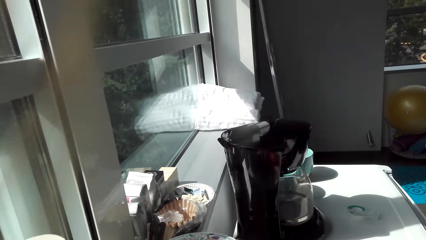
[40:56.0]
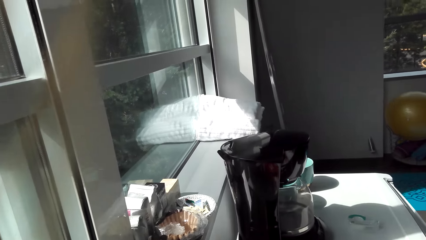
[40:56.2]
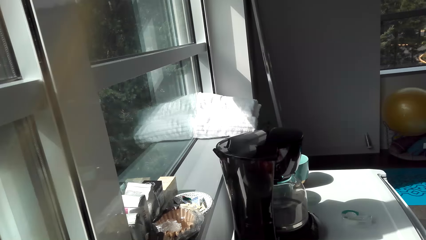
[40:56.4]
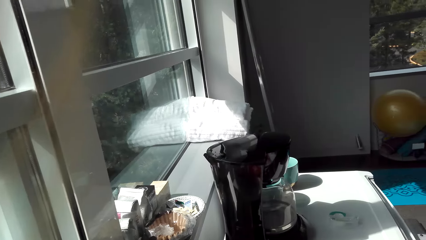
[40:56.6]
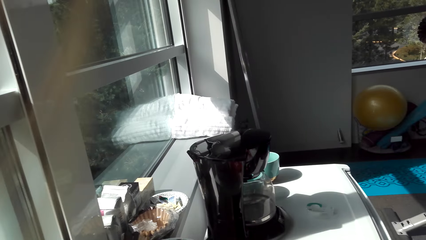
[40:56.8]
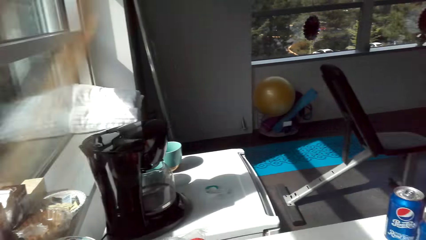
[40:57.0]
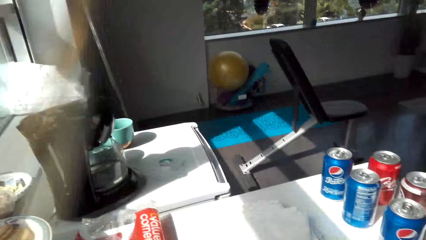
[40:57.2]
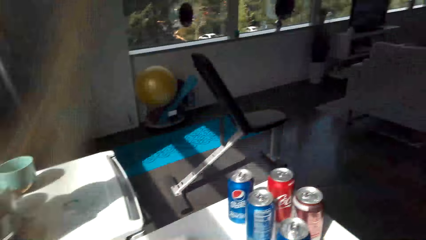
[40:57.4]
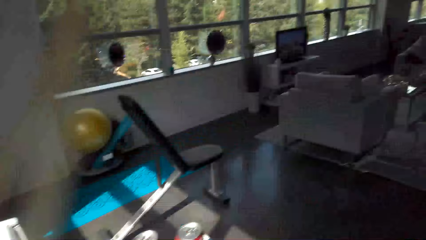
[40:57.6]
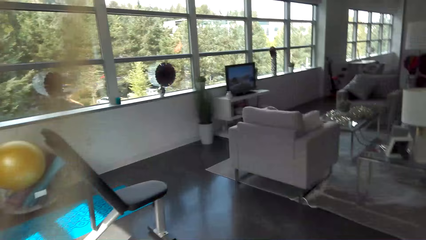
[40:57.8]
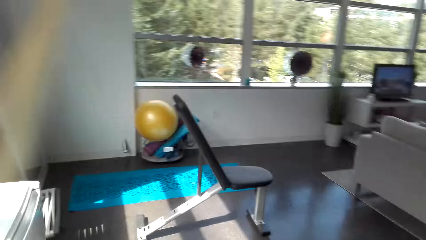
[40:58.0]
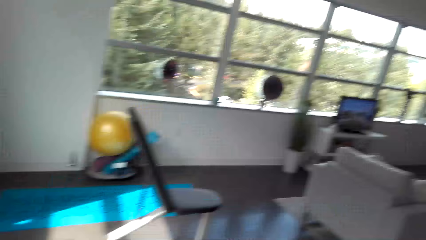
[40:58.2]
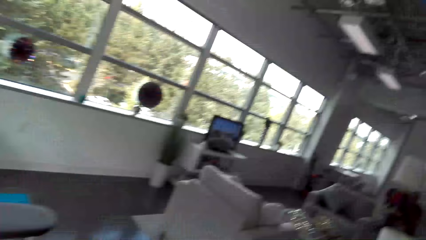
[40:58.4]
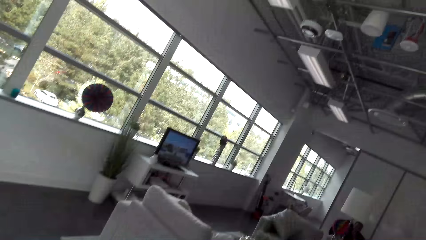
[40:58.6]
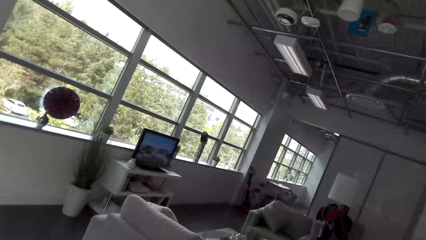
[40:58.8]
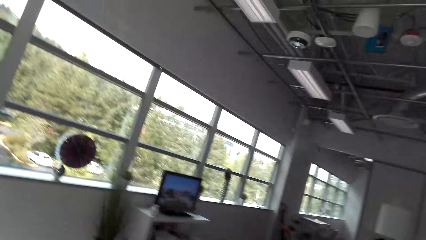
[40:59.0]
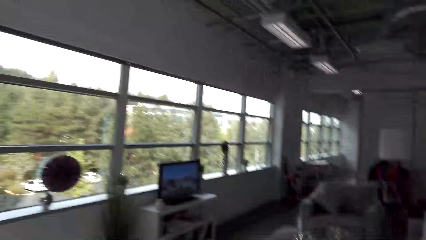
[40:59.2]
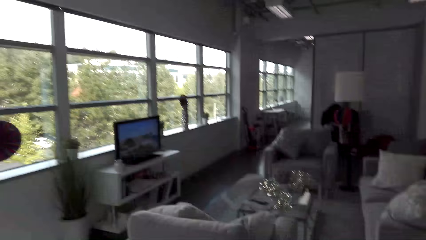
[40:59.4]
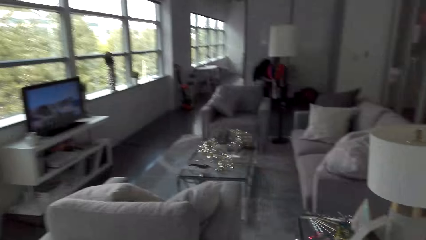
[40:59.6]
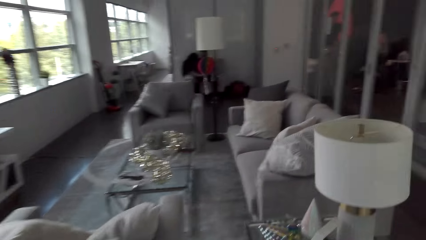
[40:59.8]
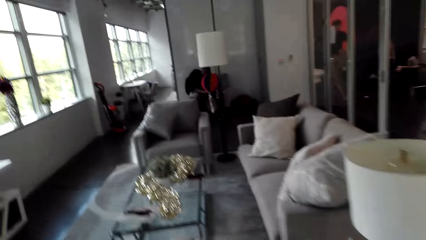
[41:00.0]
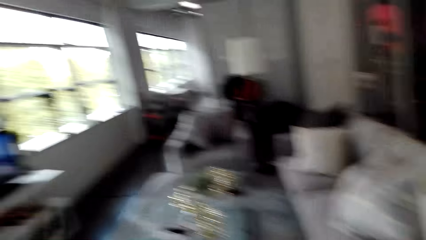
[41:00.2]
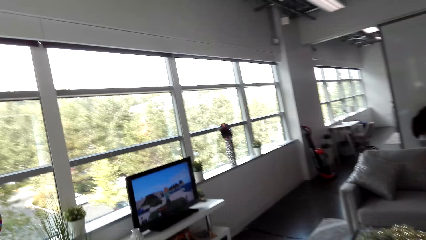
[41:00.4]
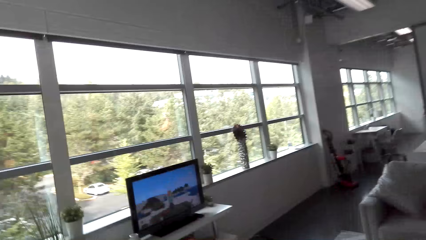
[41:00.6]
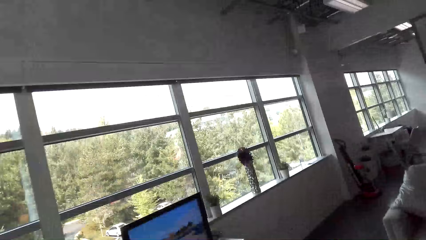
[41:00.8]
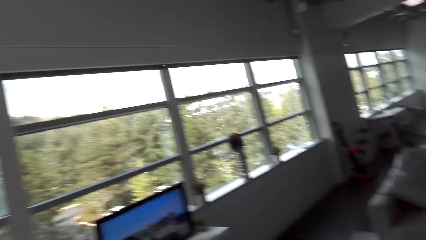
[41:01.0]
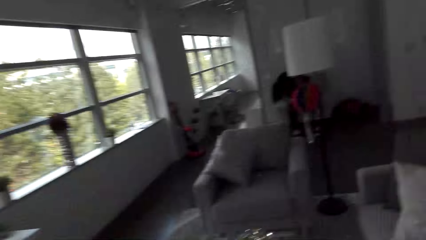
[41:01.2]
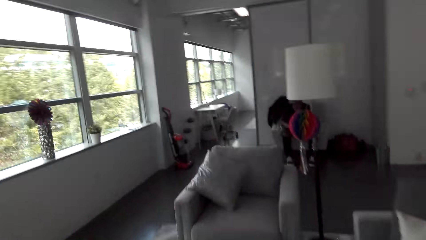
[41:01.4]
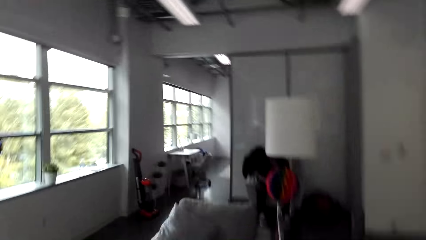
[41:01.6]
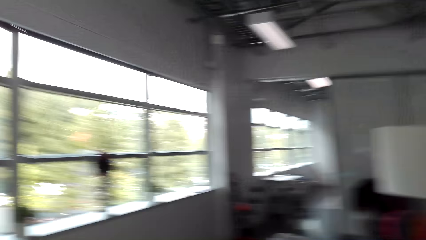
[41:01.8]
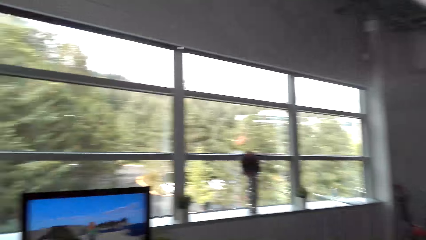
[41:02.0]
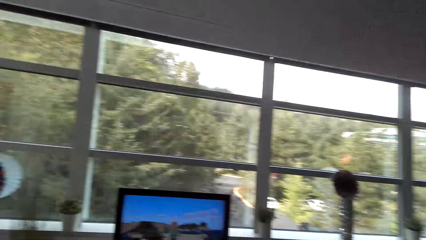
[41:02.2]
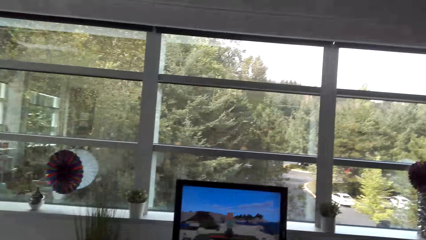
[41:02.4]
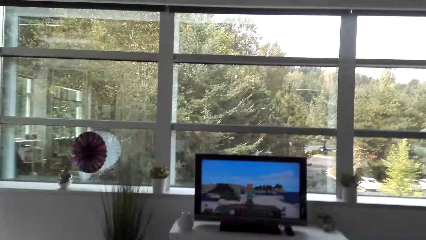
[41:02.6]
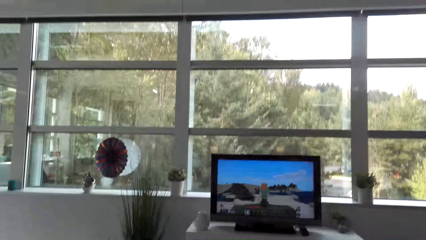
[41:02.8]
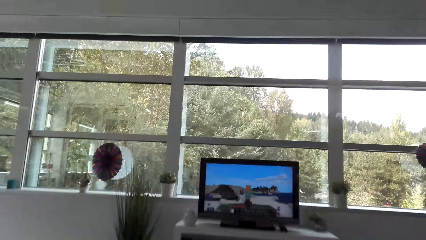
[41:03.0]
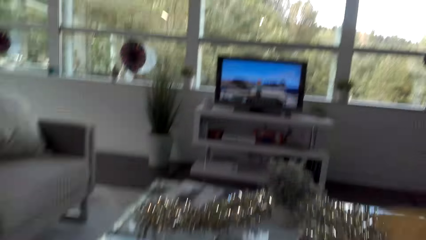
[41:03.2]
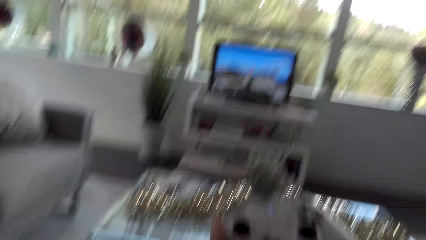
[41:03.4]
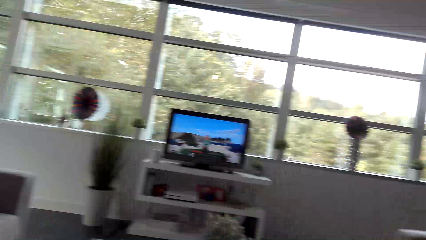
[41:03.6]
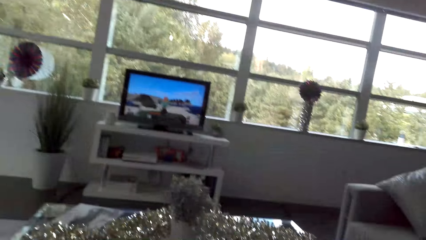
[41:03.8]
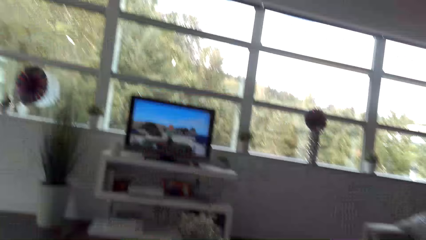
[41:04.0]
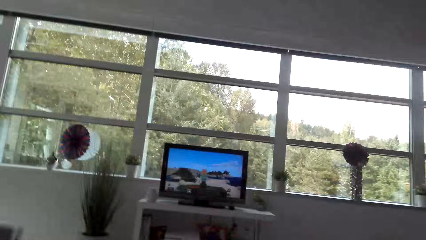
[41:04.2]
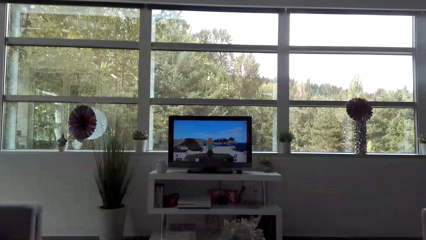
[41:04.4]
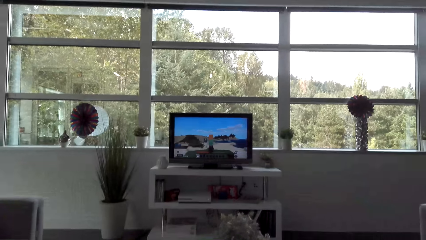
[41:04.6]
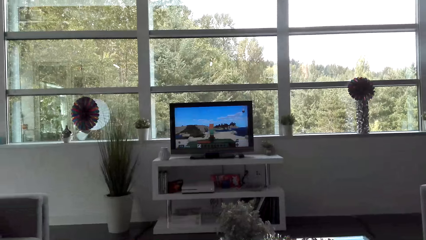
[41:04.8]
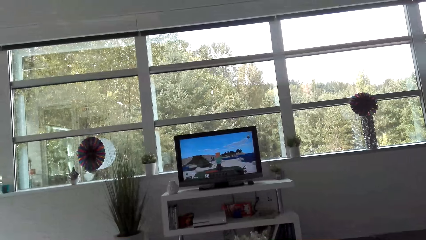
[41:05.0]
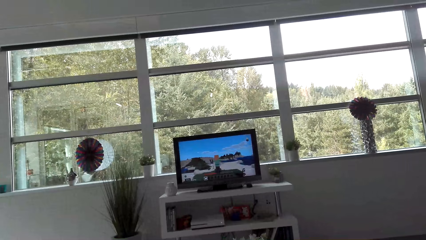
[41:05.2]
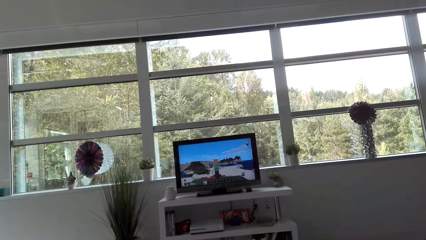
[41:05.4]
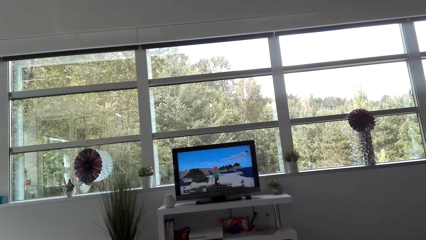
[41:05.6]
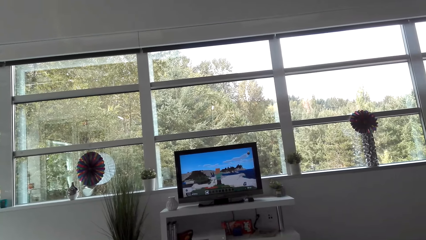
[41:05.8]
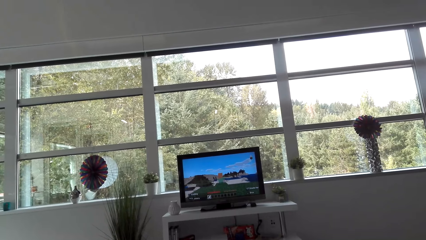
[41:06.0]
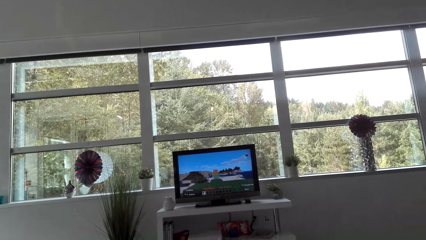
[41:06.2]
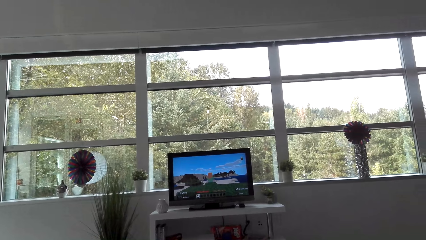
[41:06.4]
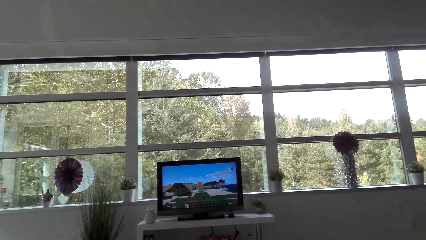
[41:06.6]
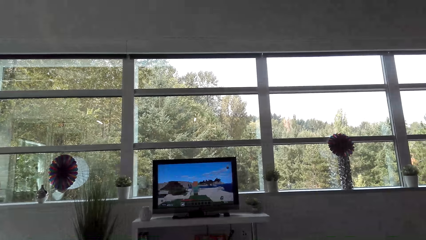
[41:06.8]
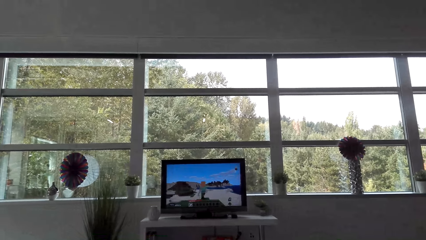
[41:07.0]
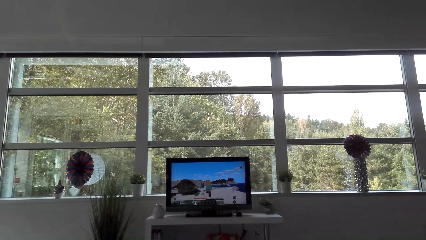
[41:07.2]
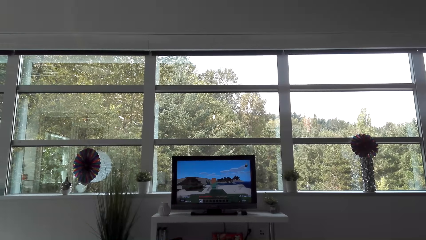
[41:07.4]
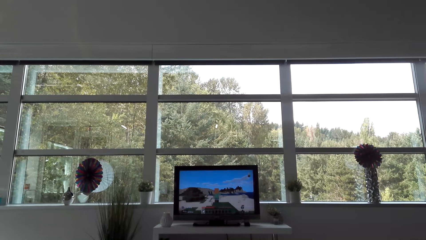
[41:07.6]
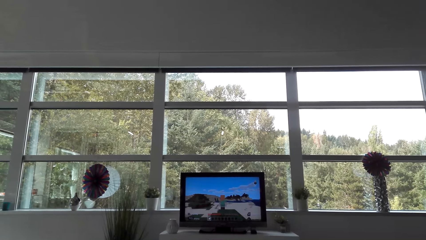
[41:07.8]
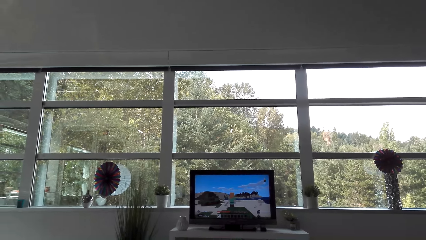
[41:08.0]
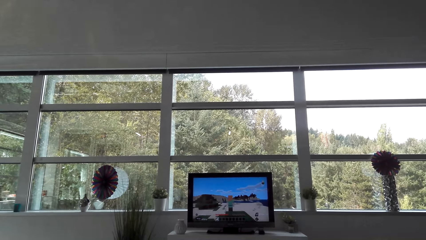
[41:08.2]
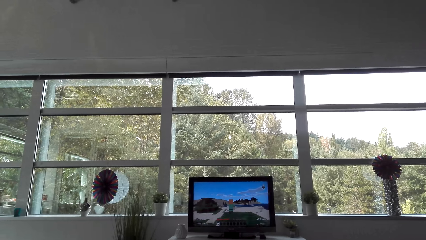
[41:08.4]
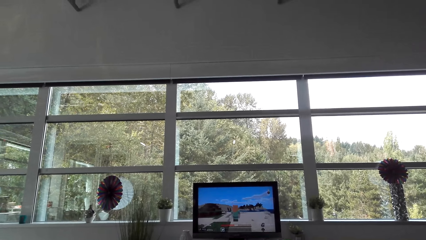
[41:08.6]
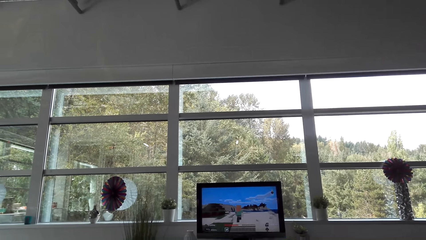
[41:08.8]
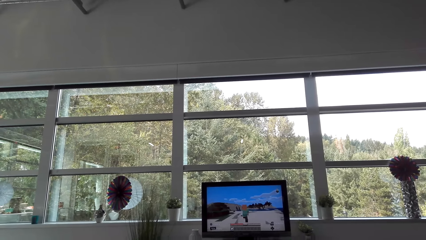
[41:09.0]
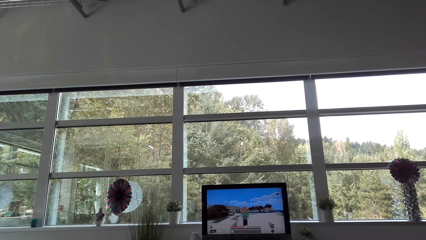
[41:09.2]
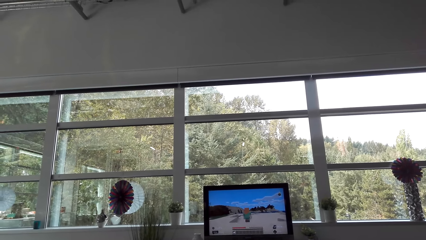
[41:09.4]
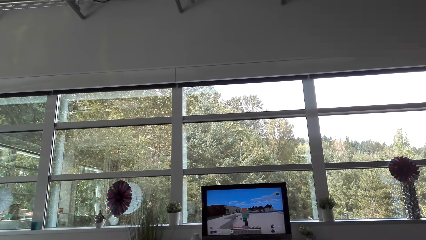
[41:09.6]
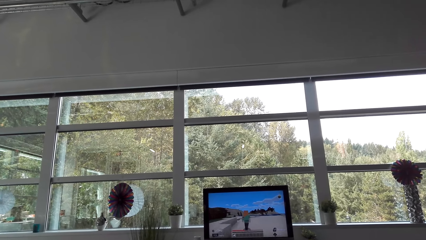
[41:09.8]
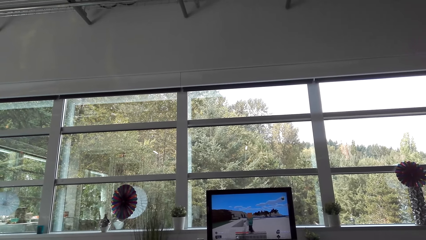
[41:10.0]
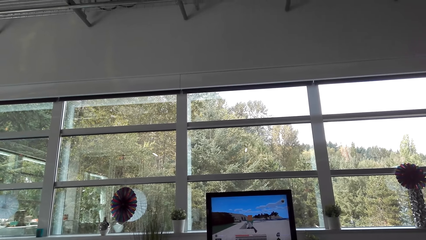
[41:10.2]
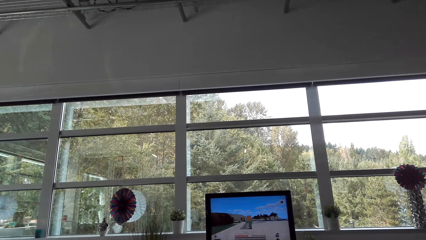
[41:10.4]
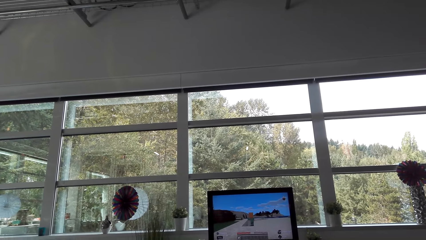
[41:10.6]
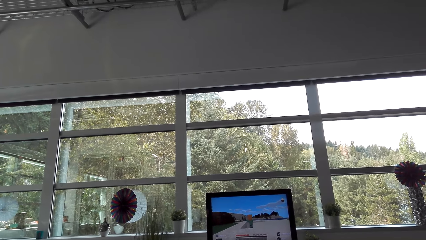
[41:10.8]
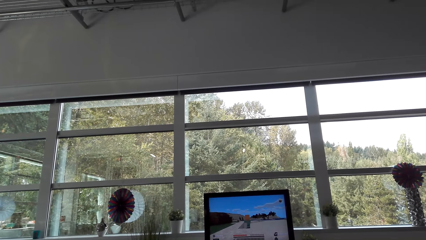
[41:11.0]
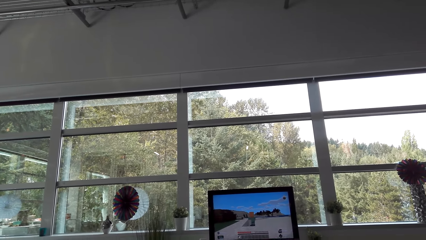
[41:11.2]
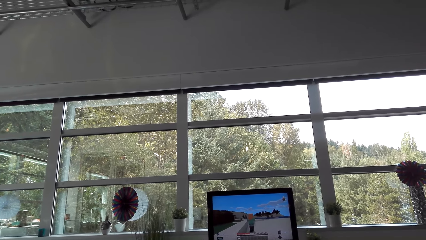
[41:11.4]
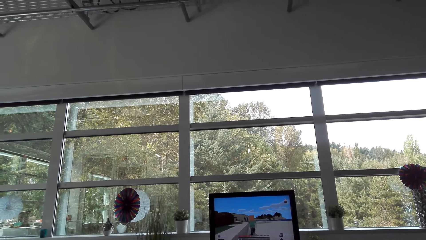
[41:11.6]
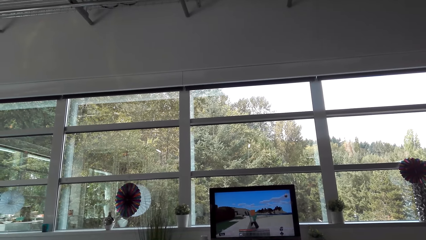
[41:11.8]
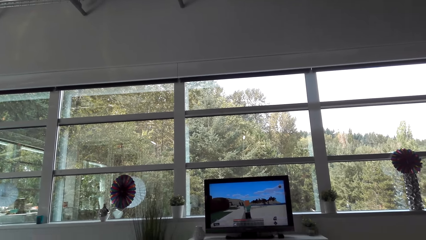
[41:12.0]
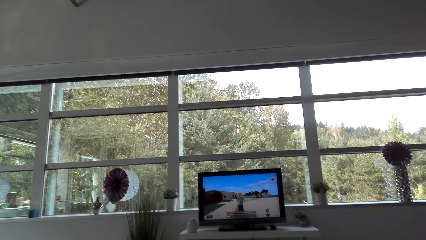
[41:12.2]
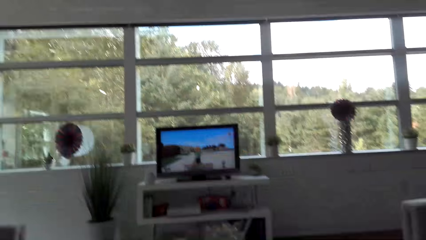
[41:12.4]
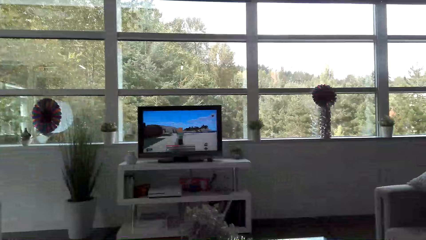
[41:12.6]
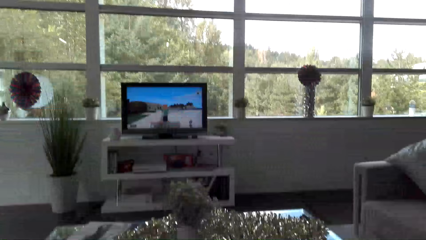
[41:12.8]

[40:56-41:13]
The camera wearer looks around. They walk around. They sit. They watch the television. They operate the television.
